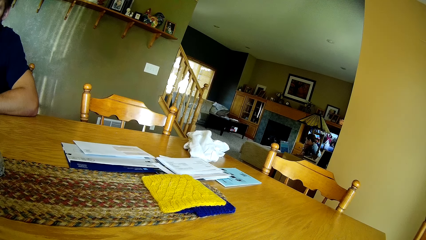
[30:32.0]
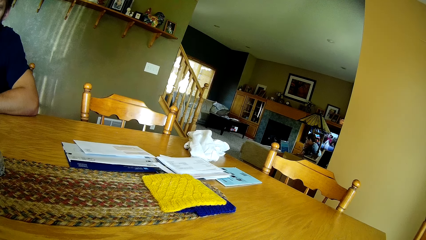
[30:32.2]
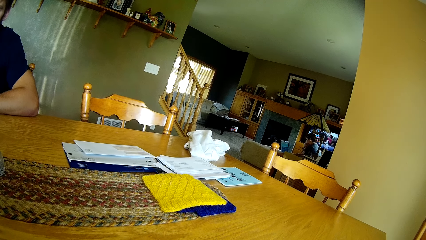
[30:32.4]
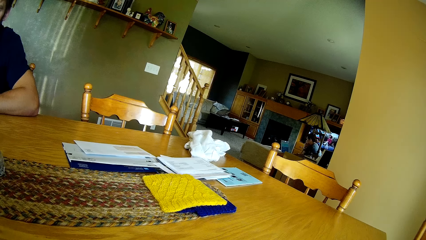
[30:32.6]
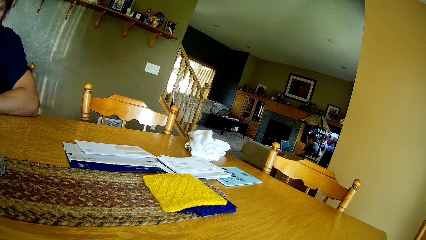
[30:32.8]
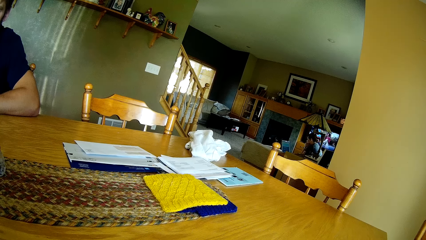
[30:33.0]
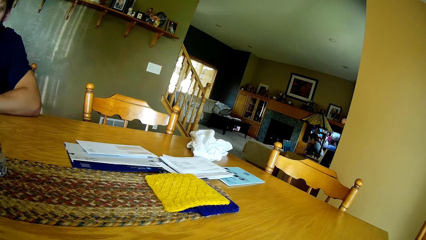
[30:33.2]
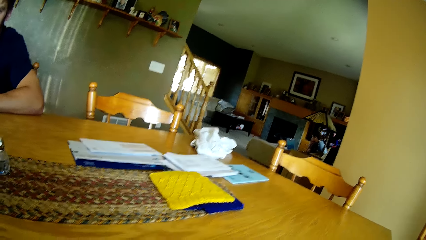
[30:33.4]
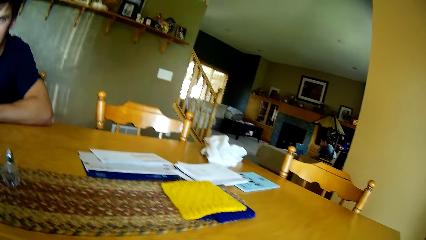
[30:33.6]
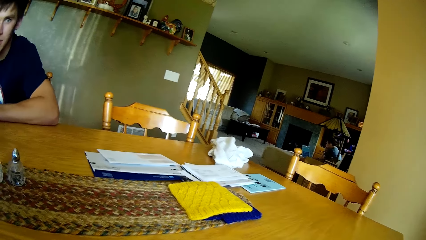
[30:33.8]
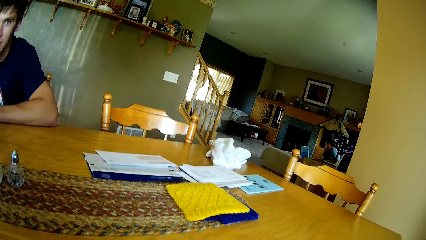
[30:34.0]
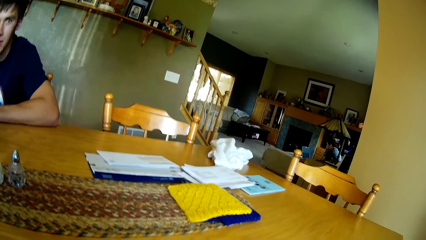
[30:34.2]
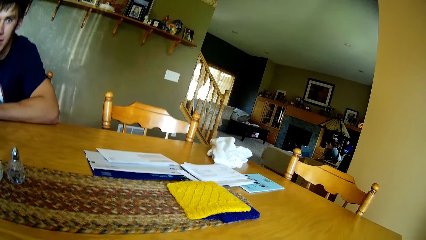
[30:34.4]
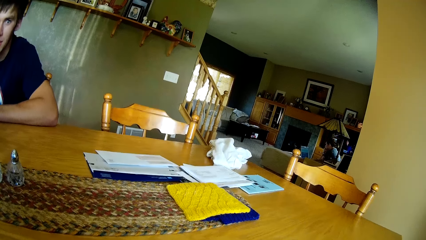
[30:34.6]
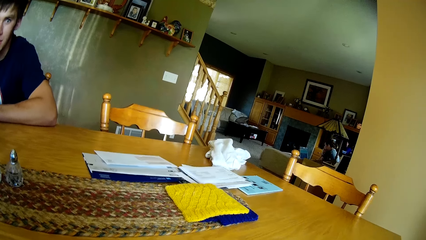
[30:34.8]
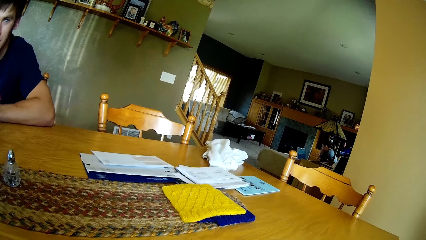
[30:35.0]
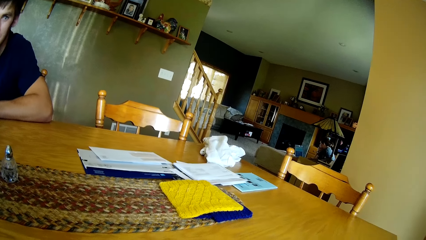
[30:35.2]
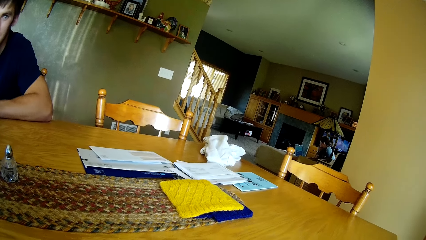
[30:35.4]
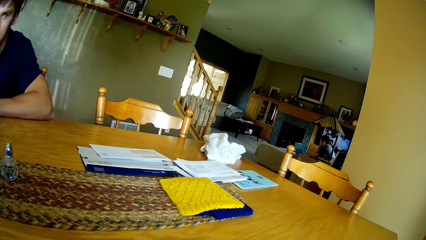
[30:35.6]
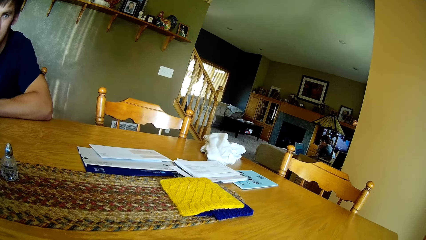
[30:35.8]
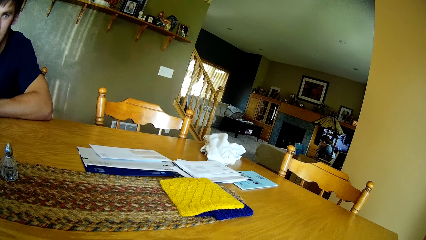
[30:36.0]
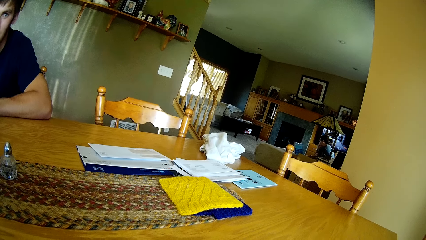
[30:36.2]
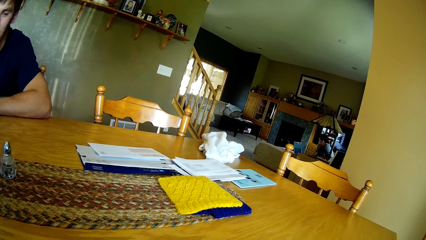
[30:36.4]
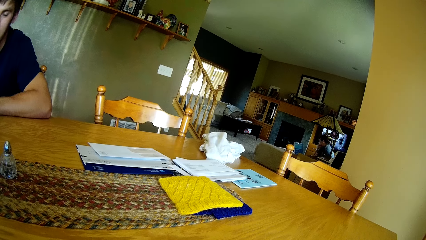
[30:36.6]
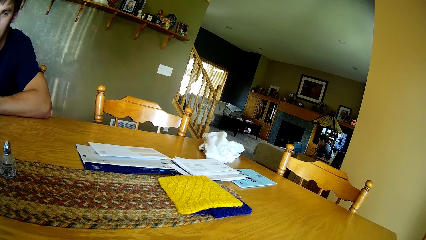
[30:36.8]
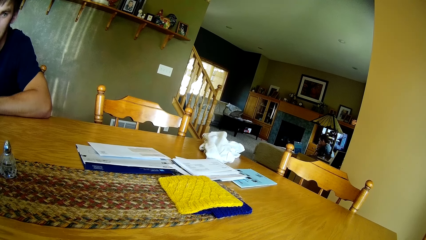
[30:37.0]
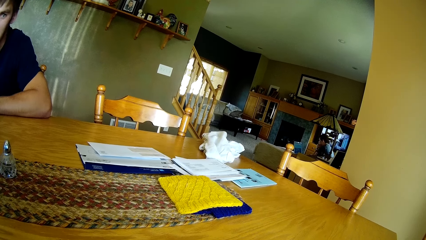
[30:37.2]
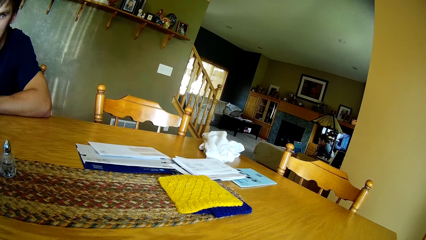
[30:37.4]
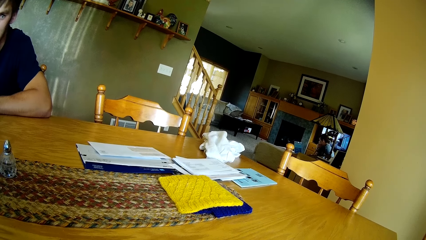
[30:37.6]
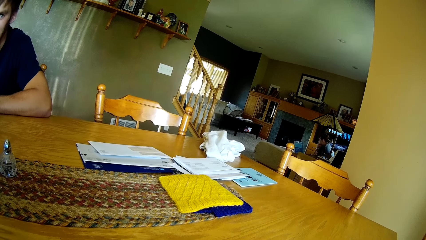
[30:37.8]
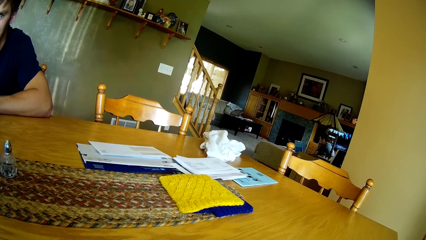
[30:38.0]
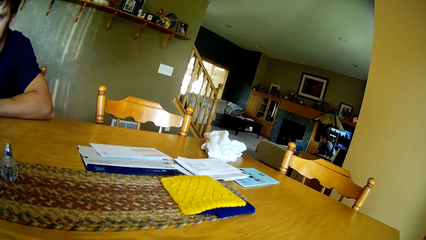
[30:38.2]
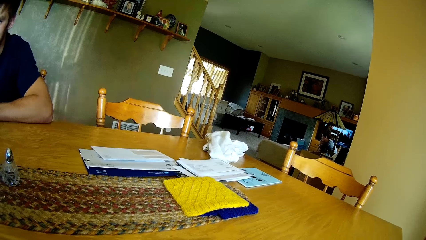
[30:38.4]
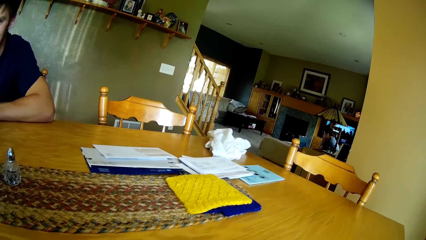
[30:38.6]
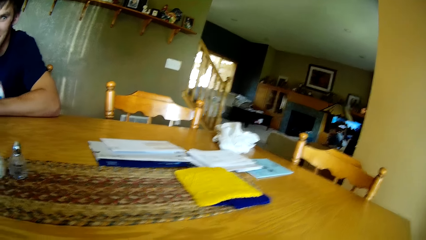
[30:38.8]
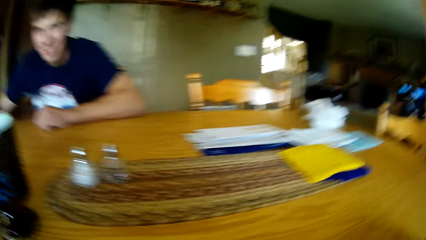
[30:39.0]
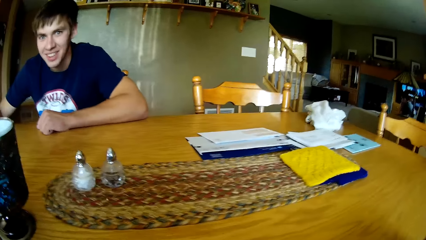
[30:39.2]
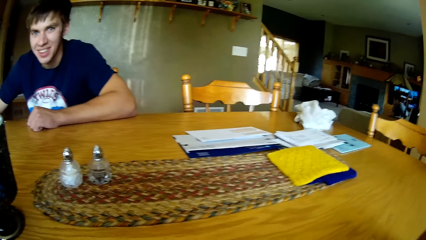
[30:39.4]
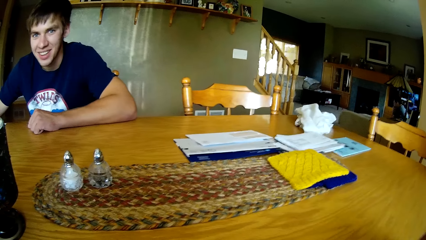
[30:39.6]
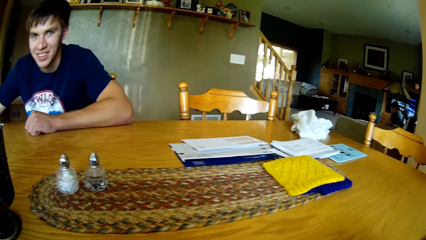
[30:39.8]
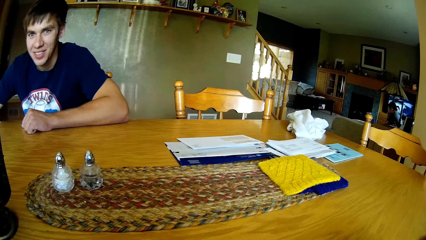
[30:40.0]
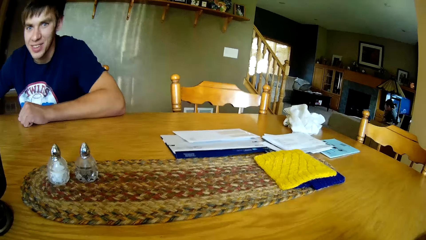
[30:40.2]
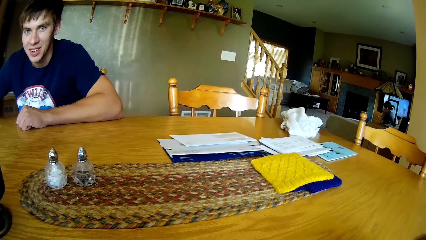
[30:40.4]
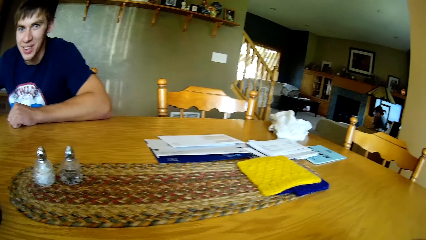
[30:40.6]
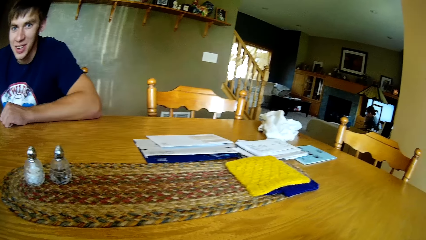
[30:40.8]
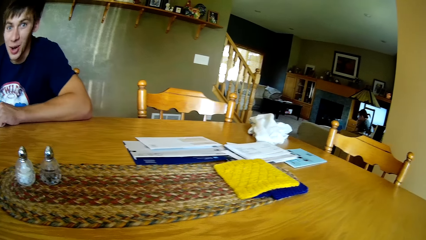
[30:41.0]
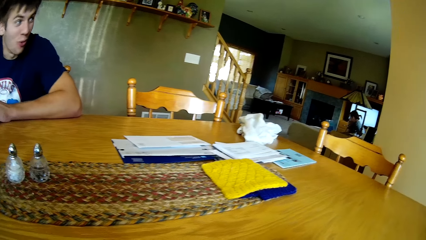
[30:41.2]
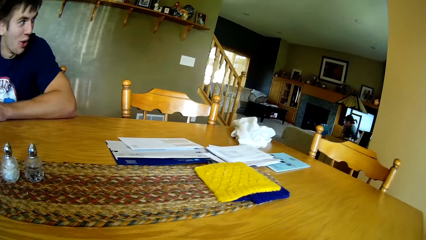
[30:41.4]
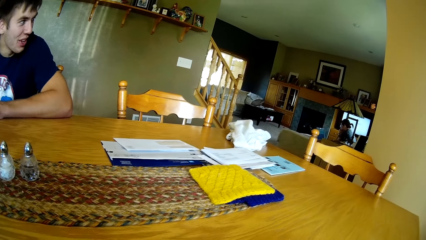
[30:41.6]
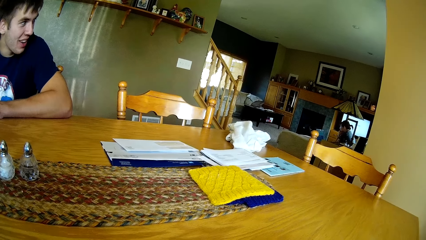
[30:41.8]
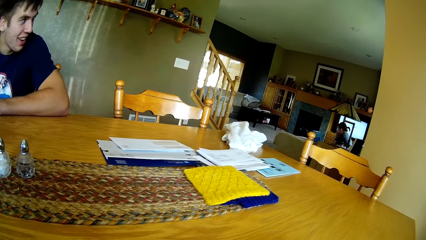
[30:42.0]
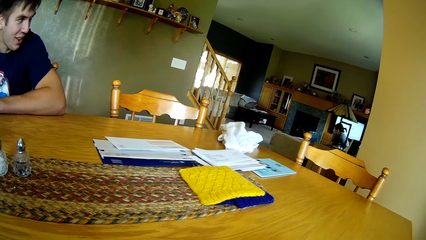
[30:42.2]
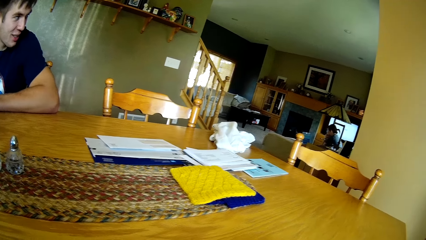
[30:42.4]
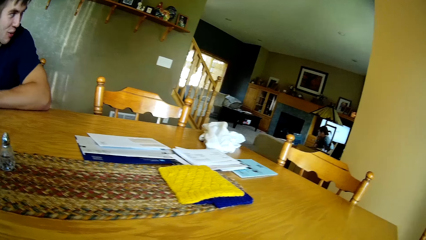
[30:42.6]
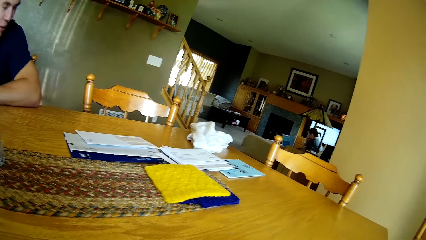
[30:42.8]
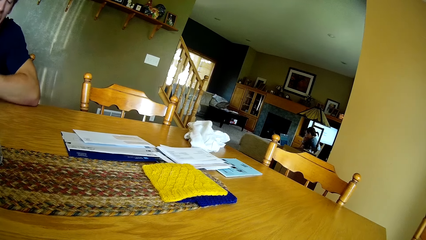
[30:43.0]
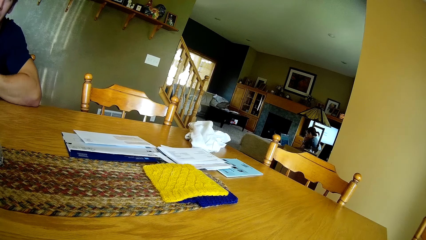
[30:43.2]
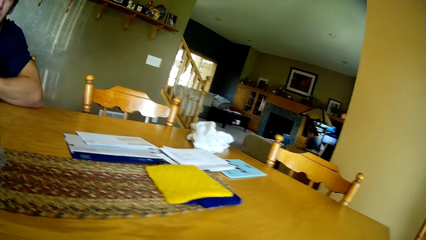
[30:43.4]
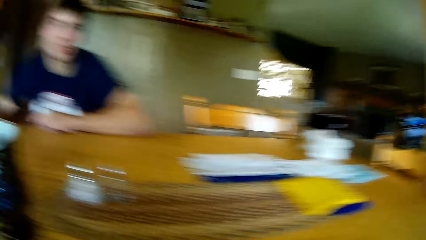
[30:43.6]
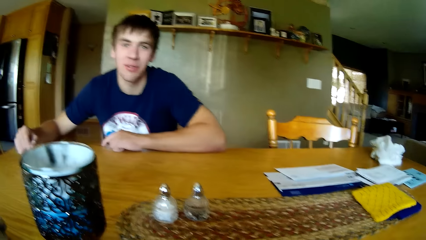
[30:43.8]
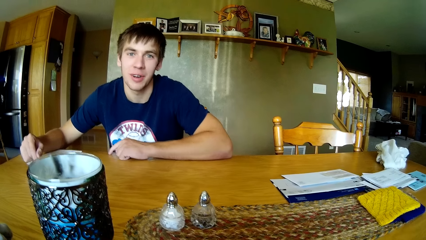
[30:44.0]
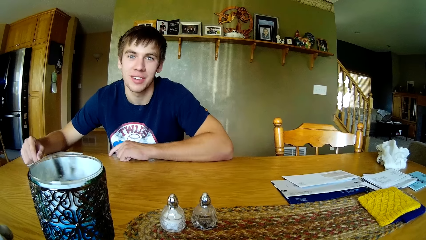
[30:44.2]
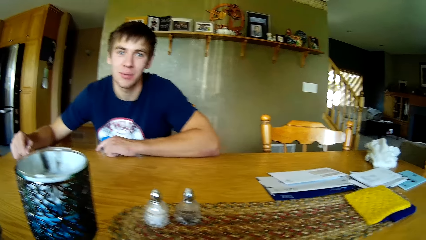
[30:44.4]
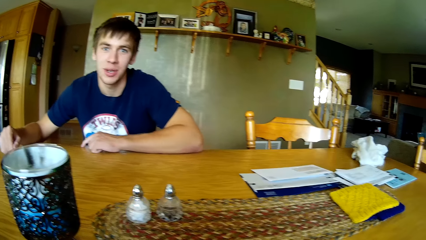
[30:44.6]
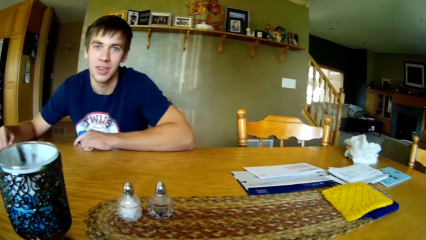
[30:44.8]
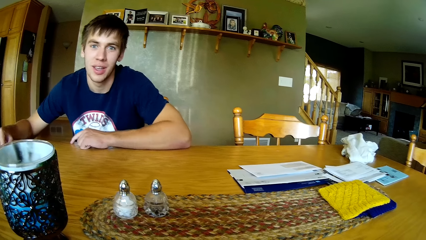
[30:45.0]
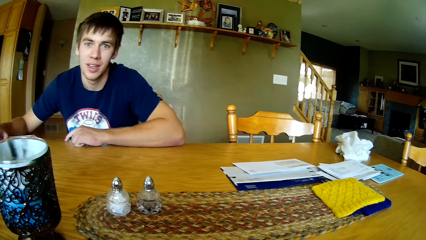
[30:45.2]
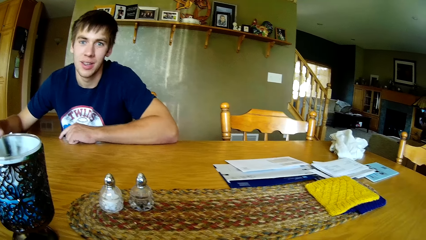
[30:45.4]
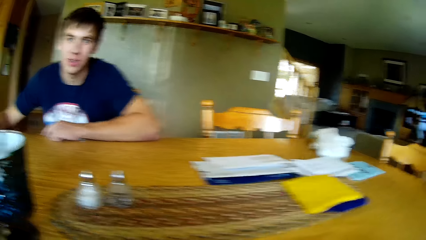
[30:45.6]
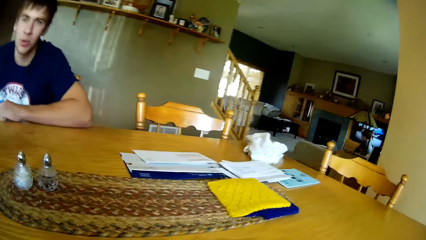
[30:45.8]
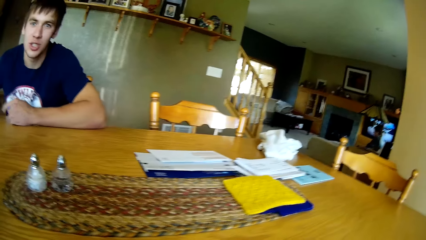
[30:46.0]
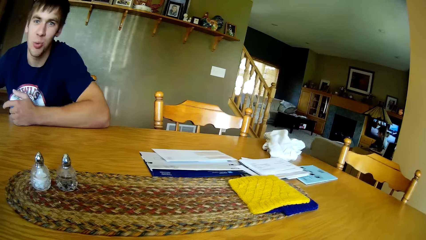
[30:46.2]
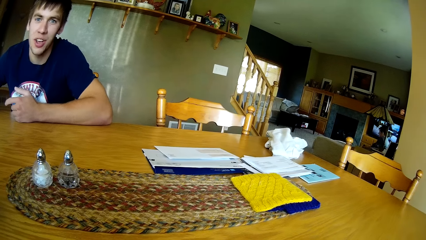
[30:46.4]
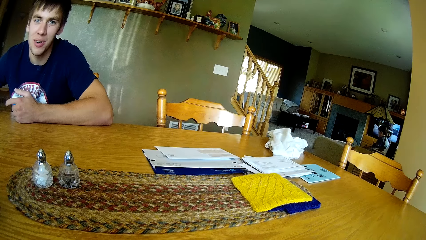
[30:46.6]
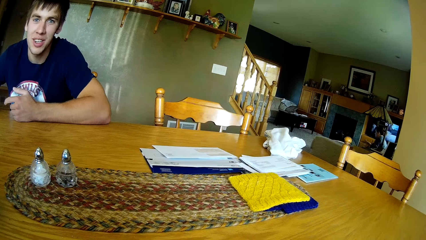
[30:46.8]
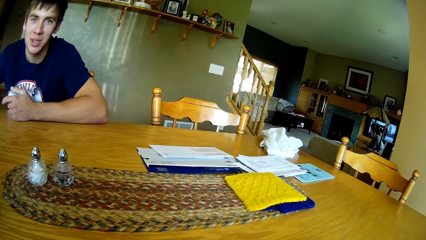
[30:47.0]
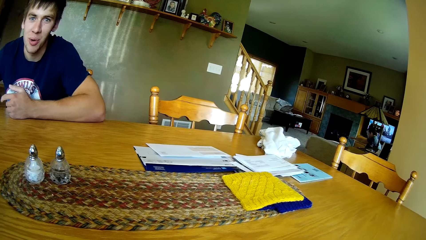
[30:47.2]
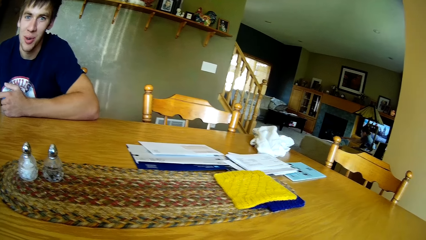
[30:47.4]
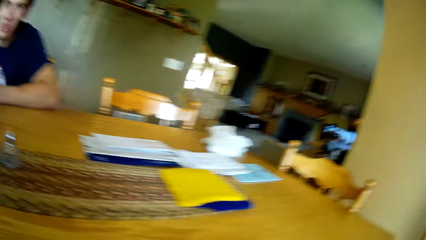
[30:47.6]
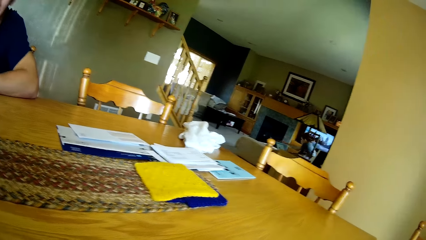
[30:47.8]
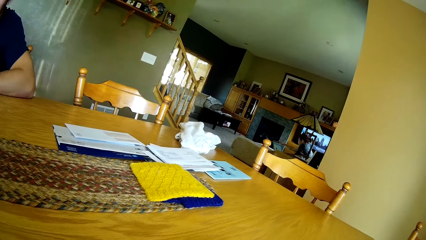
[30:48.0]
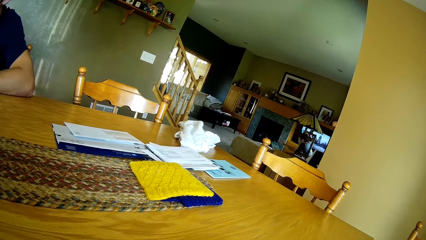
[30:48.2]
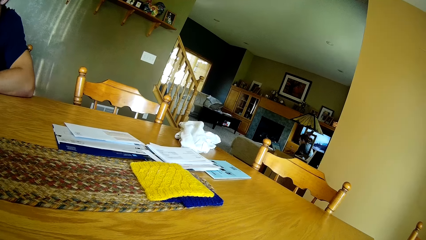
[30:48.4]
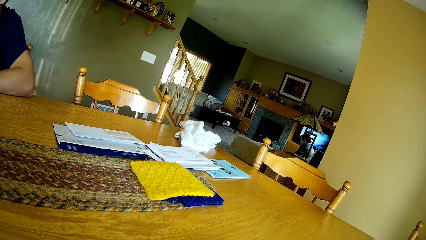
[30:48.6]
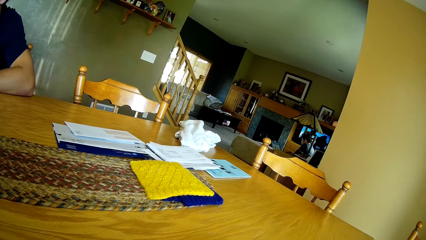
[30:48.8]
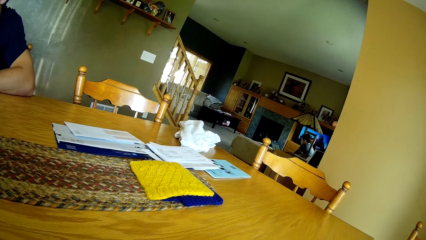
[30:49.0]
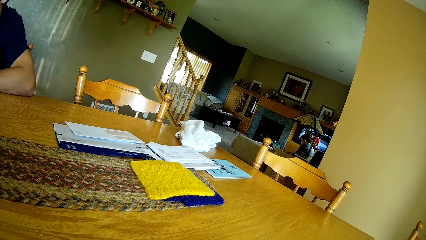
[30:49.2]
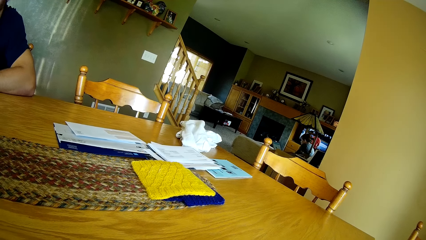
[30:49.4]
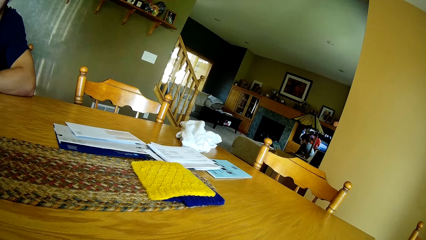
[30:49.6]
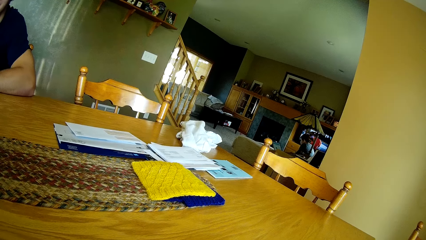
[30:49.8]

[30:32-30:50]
The camera wearer looks at a man. They look around. They look at the man. They look around.
